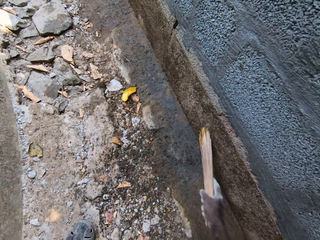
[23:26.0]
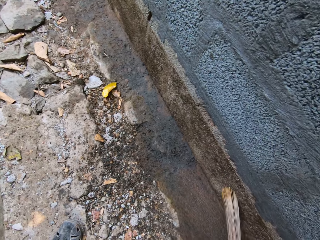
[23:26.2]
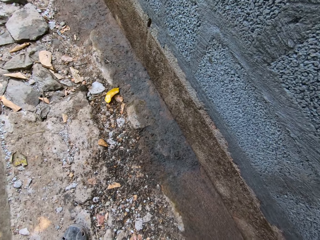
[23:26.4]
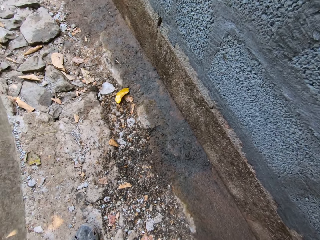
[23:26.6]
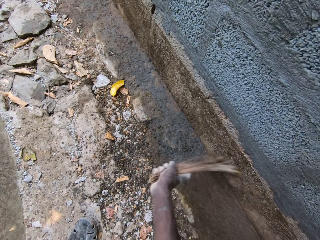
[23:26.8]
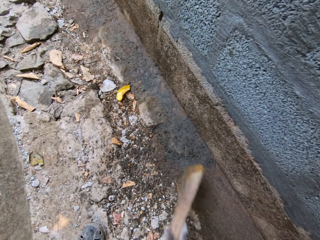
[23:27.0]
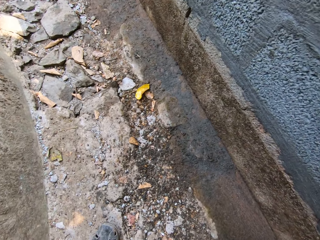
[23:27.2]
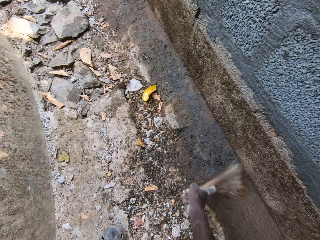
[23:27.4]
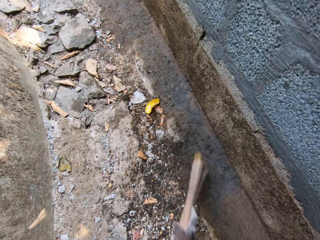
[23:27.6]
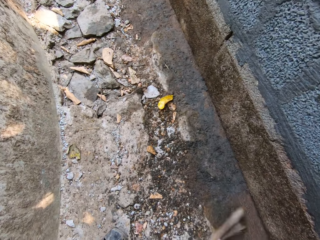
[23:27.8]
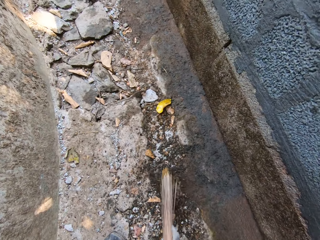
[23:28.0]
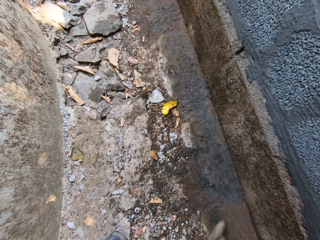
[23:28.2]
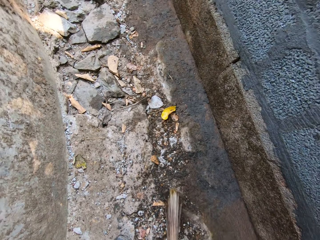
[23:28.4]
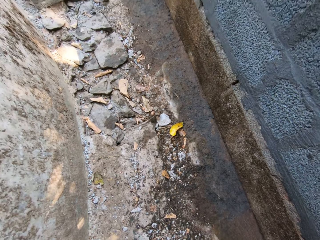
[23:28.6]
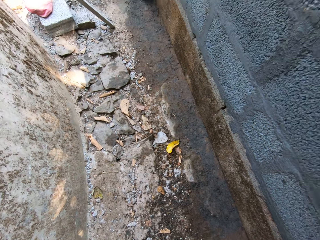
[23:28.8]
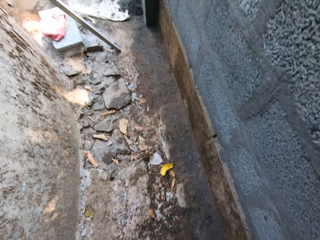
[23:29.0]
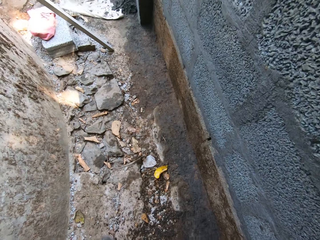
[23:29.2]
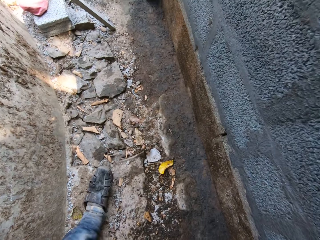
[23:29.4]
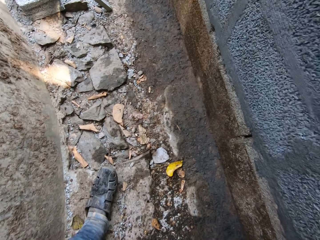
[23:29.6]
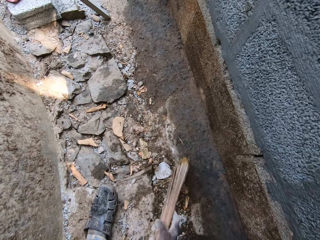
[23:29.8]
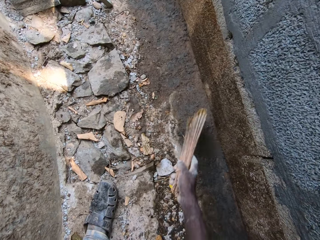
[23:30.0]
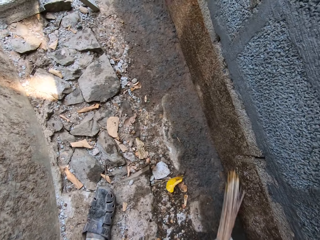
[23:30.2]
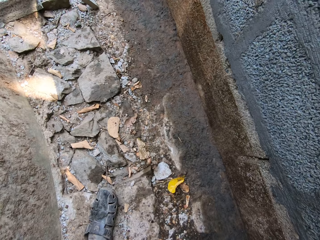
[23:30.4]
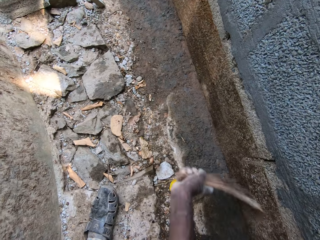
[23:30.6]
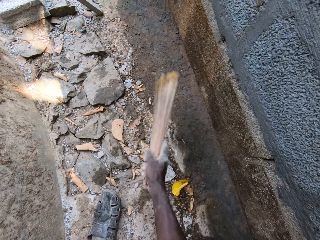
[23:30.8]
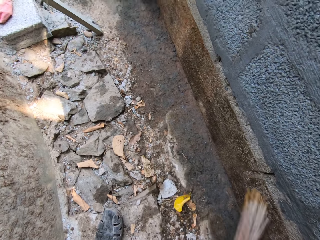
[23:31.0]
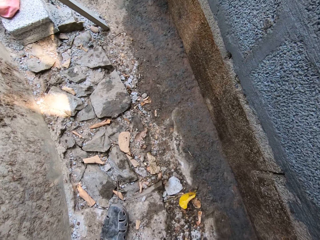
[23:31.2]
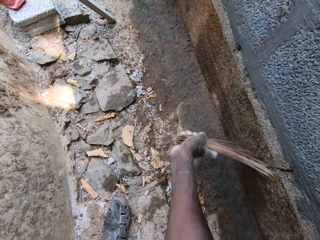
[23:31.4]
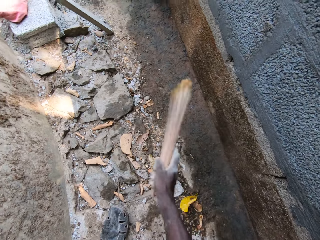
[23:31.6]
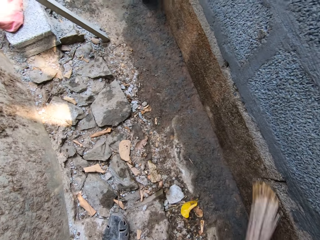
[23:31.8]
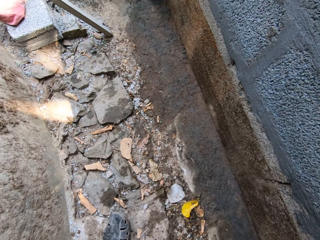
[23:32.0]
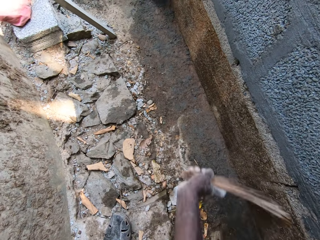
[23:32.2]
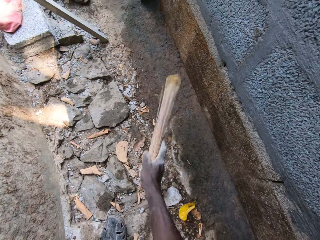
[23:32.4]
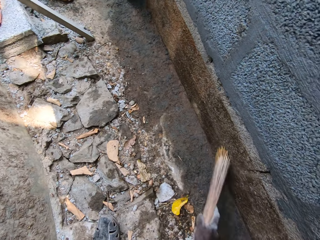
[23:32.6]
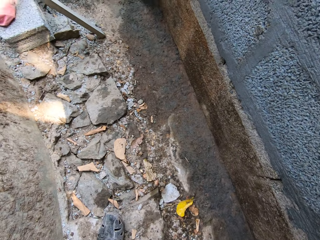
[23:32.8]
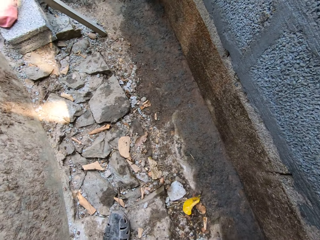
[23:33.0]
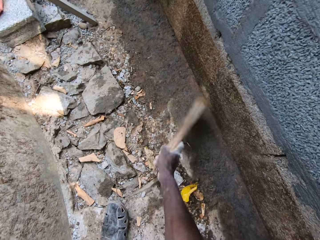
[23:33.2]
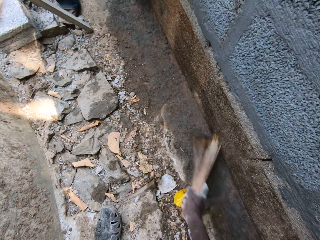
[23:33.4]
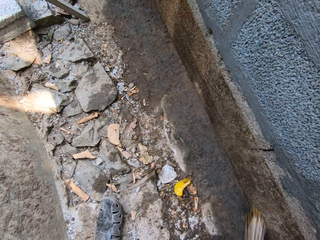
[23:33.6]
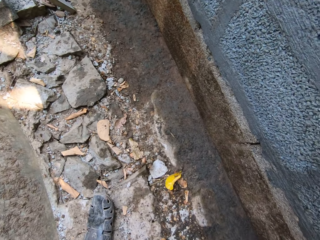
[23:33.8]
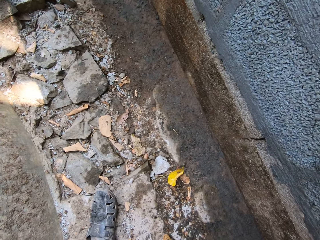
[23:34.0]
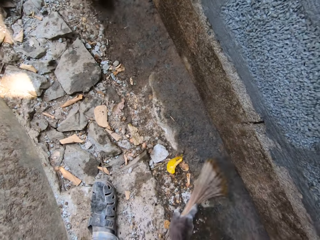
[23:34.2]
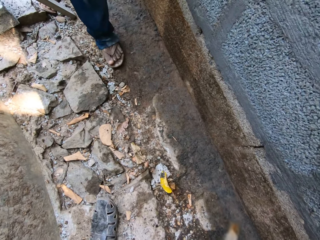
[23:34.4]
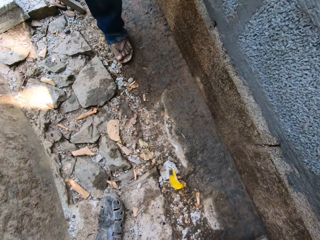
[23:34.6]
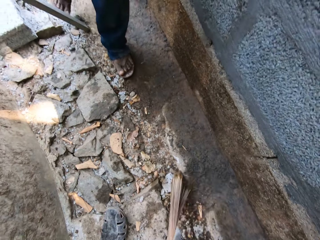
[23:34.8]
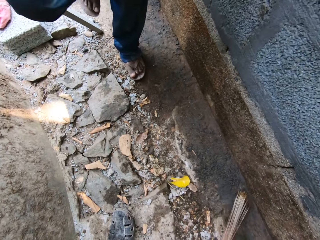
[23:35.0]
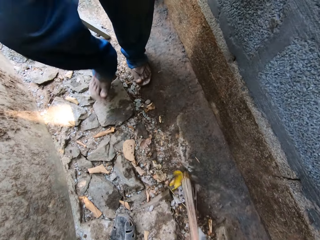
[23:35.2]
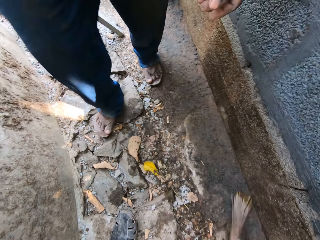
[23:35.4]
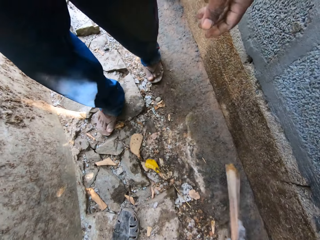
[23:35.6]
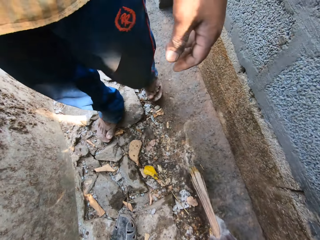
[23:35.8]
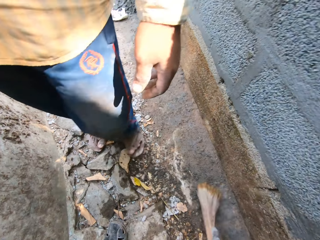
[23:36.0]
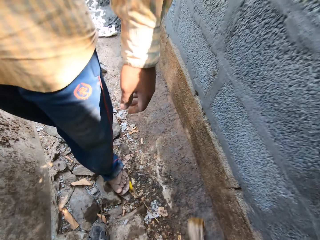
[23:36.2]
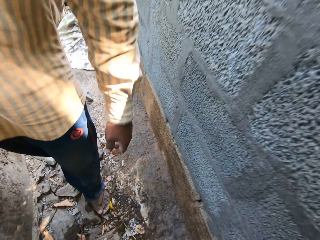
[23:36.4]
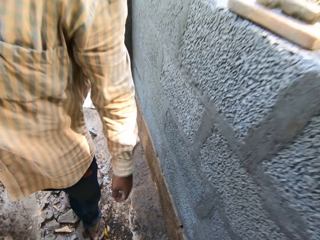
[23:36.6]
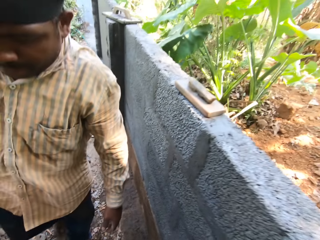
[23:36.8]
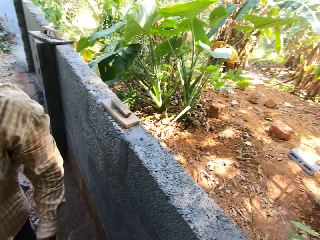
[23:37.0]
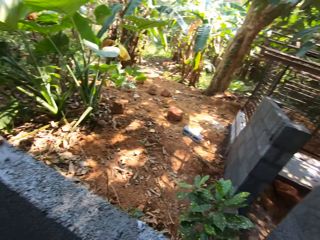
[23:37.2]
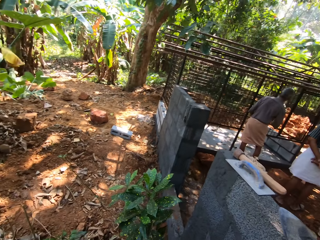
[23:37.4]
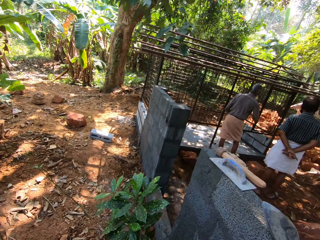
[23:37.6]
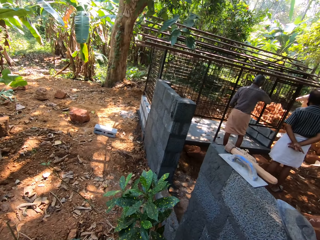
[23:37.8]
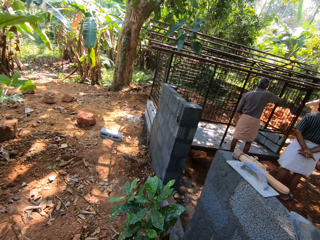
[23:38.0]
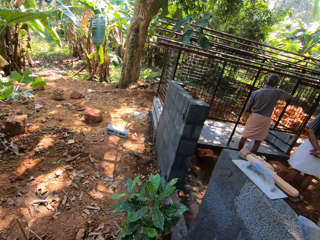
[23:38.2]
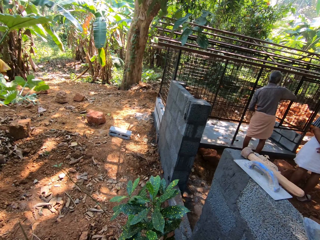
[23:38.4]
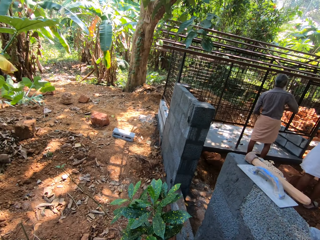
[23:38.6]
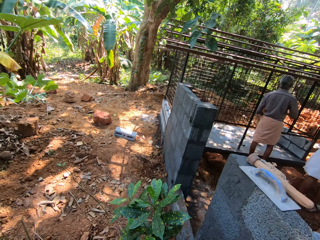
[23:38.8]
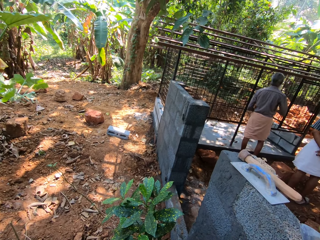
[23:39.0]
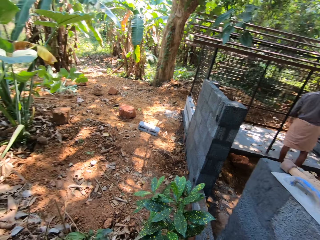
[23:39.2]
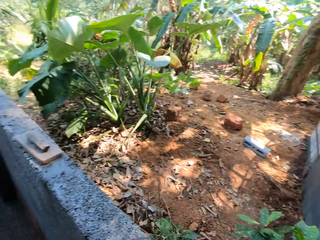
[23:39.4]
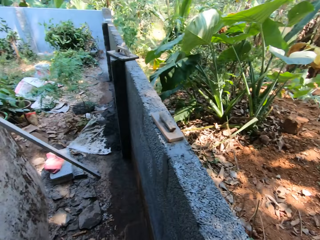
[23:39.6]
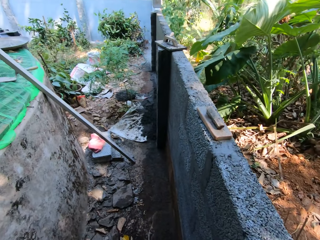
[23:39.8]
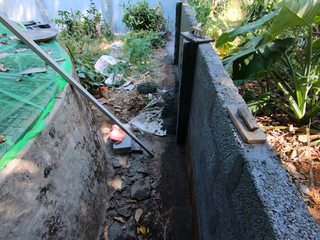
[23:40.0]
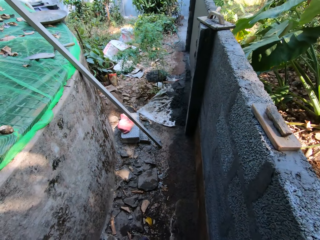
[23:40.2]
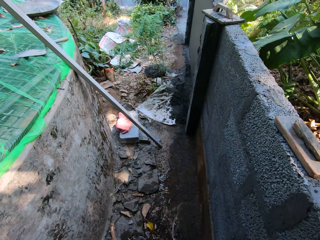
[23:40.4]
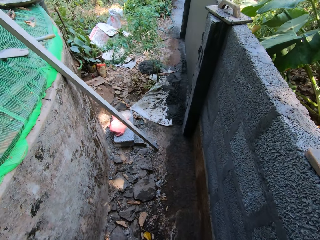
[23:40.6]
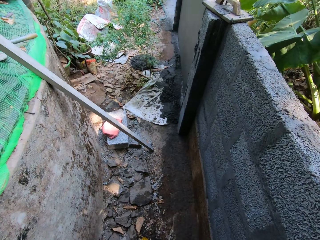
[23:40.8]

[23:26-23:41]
The camera wearer sweeps the ground with the broom in his right hand. He dusts the wall with the broom in his right hand. He sweeps the ground with the broom in his right hand. He stands upright.

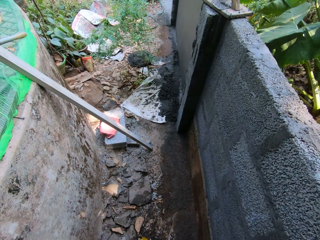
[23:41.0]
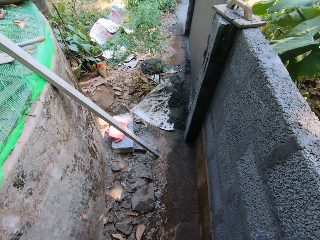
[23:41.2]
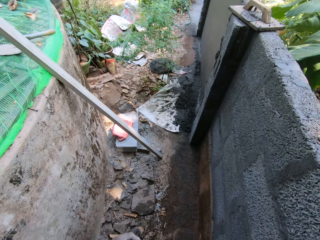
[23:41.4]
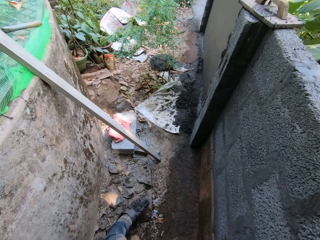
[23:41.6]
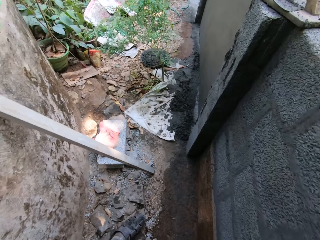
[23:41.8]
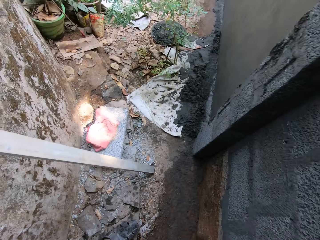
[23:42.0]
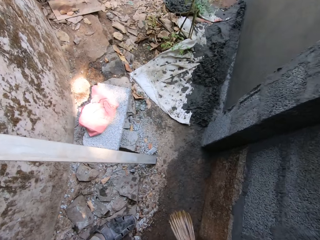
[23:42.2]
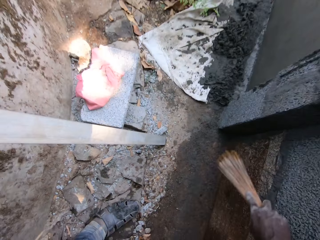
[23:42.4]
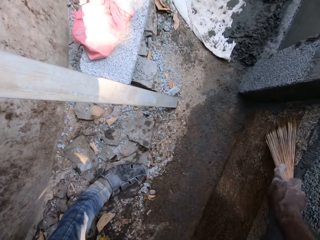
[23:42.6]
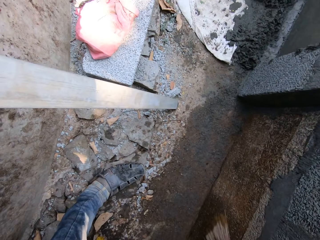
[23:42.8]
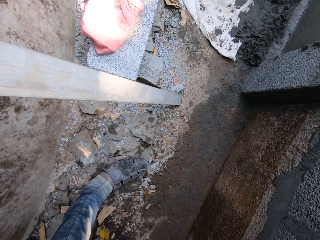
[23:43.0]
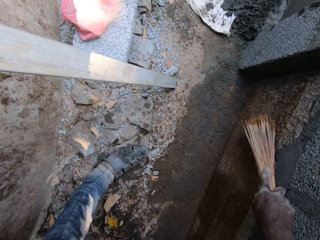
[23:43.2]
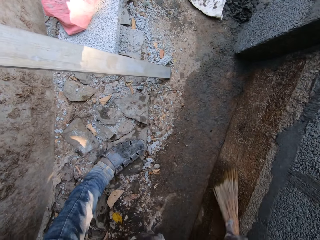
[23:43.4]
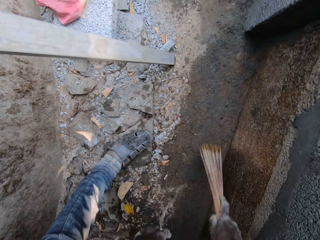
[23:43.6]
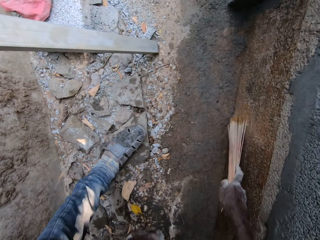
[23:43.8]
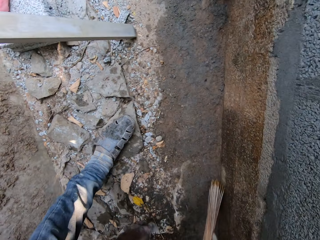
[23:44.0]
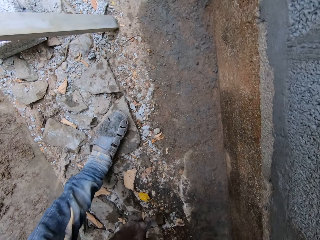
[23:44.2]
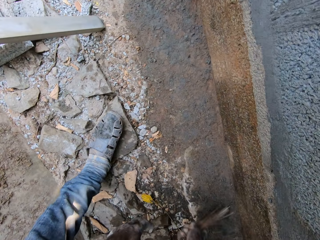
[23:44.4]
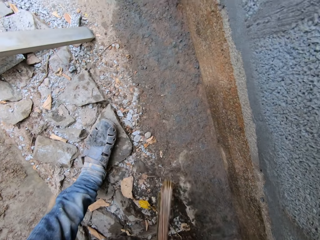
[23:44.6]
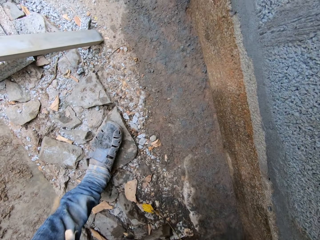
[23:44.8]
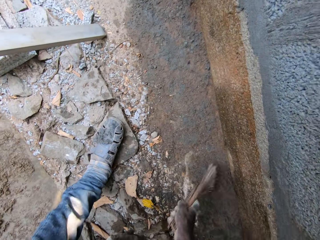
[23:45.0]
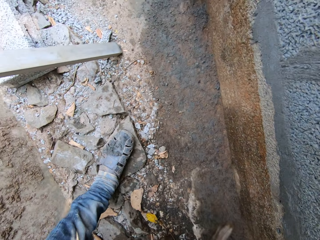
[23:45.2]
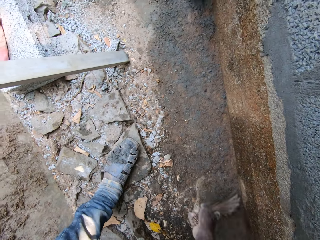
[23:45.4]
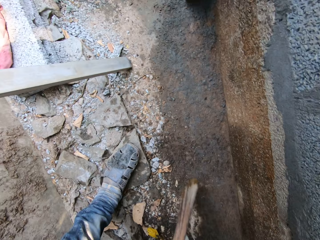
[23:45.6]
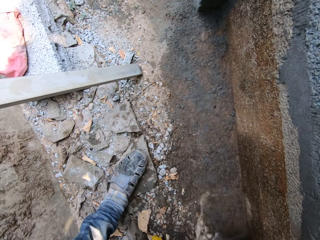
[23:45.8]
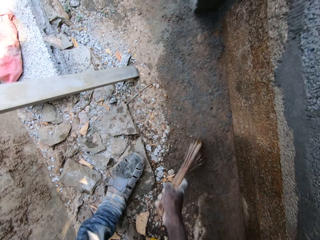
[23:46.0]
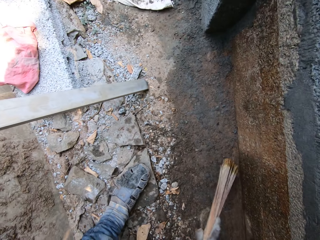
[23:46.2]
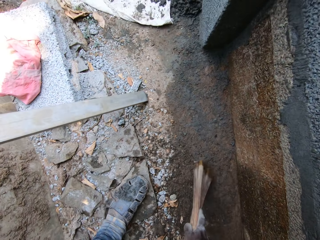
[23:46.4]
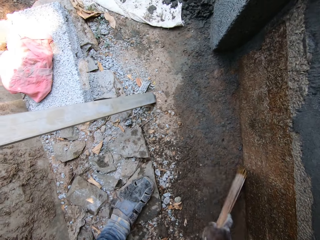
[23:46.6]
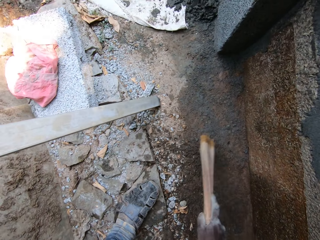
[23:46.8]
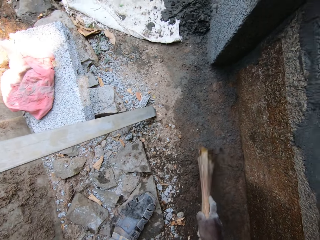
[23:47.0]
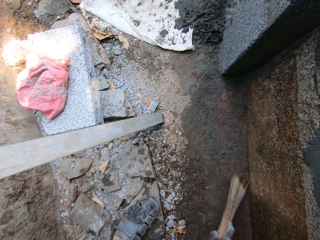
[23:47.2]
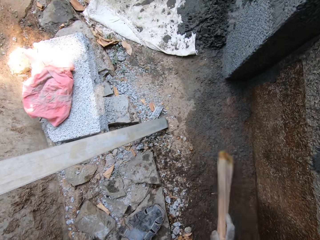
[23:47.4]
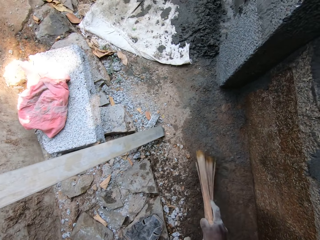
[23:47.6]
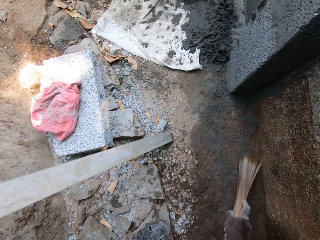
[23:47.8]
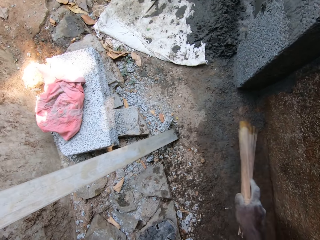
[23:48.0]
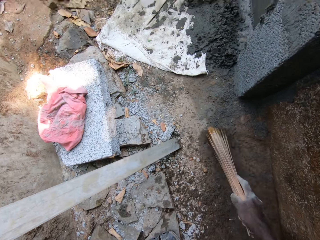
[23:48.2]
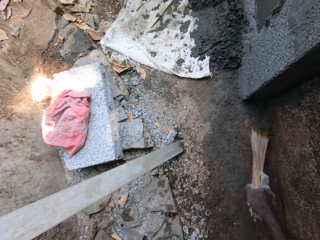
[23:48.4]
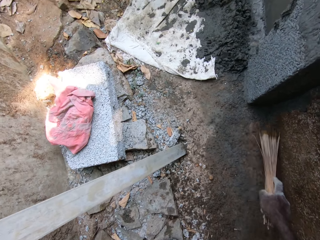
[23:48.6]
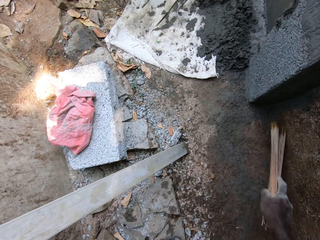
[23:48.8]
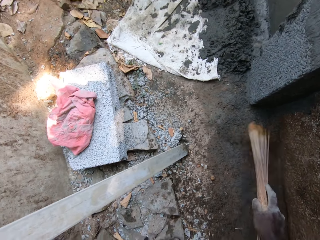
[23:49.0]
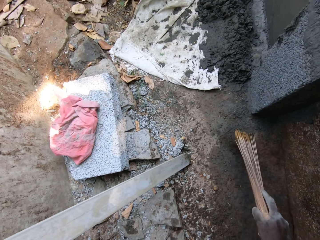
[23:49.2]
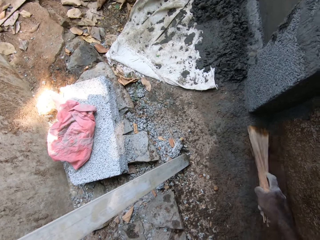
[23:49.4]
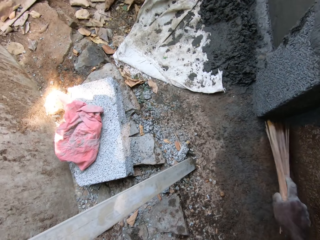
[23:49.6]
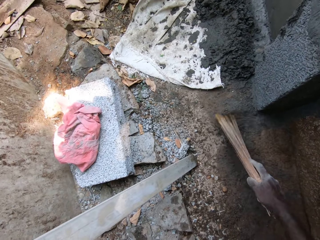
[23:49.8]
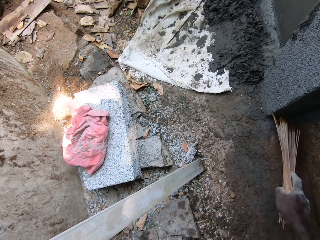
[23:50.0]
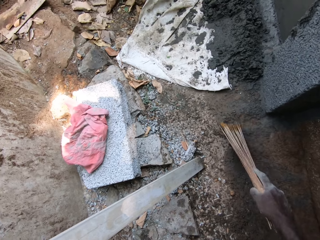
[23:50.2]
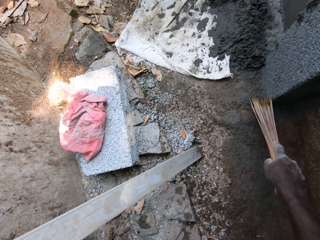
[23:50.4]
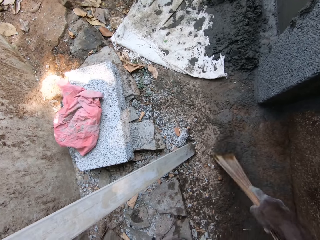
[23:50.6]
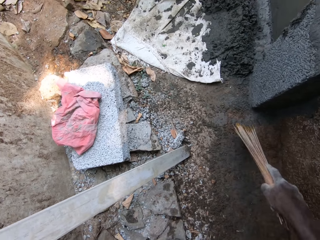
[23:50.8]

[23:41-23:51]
The camera wearer dusts the wall with the broom in his right hand. He sweeps the ground with the broom in his right hand.
